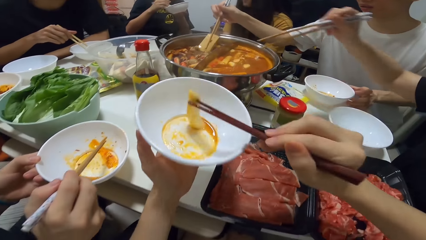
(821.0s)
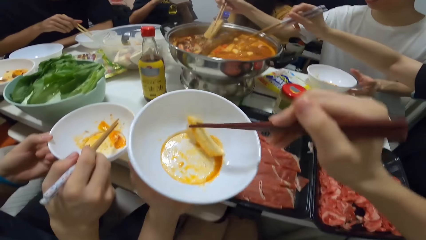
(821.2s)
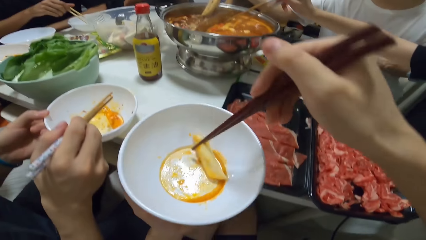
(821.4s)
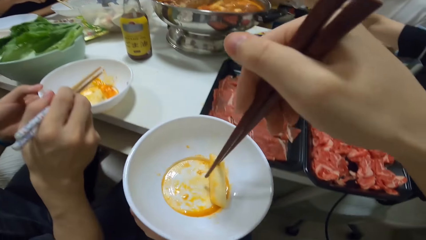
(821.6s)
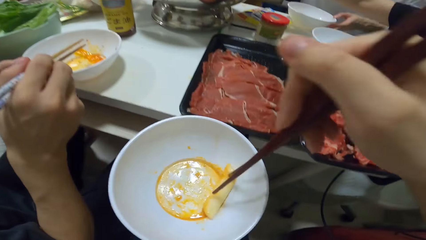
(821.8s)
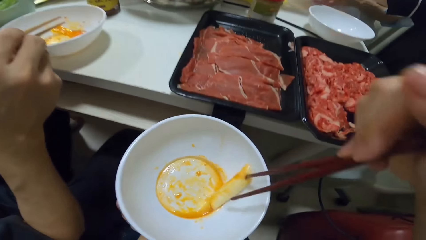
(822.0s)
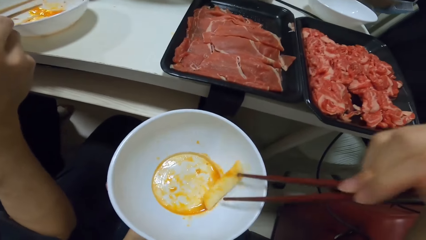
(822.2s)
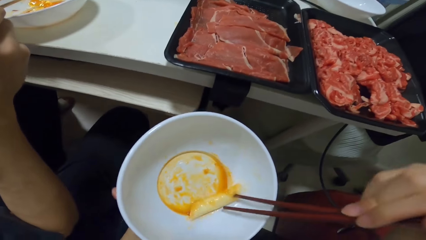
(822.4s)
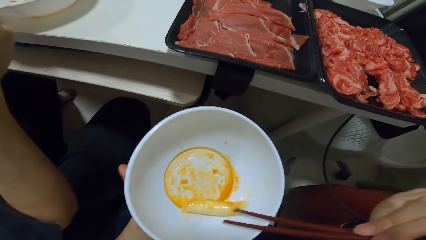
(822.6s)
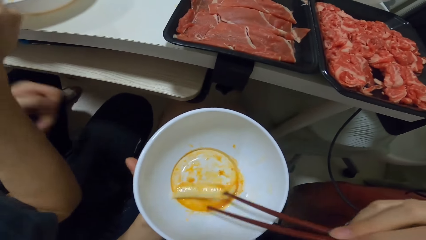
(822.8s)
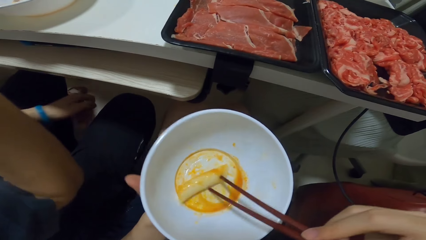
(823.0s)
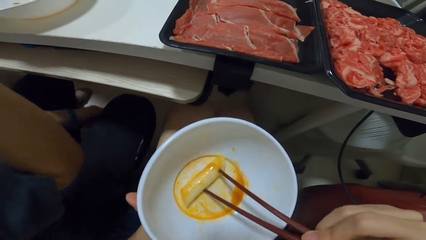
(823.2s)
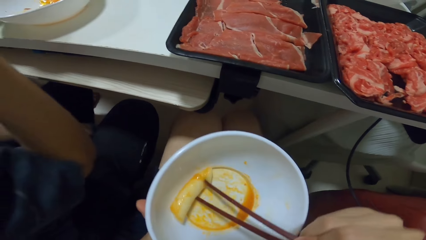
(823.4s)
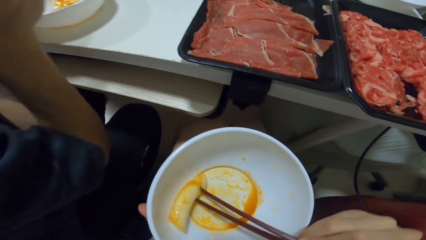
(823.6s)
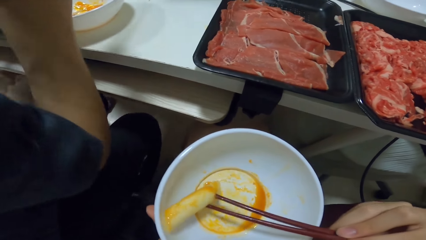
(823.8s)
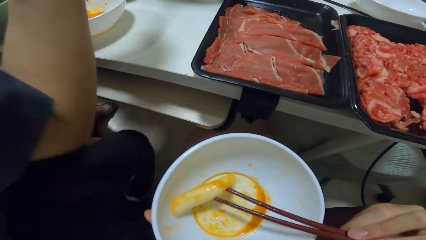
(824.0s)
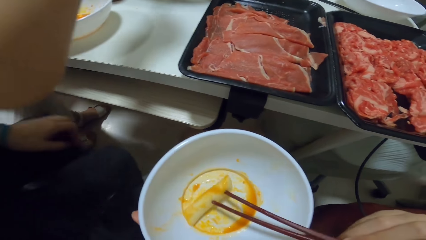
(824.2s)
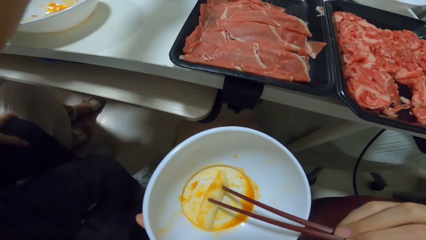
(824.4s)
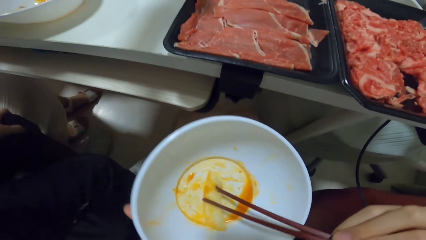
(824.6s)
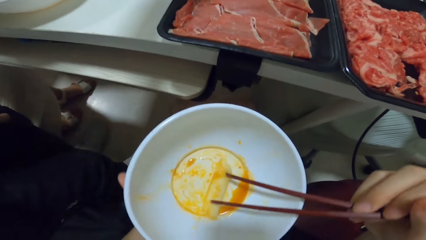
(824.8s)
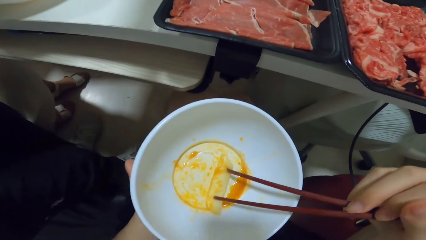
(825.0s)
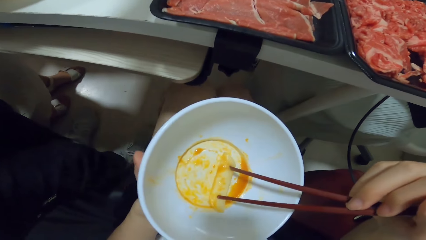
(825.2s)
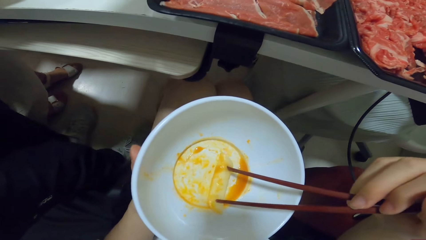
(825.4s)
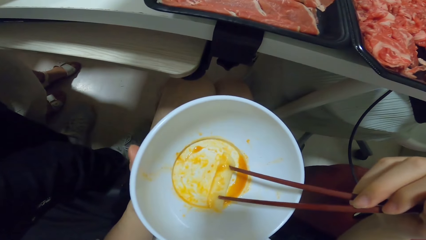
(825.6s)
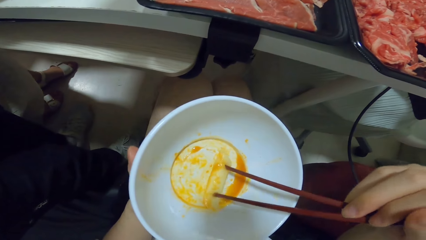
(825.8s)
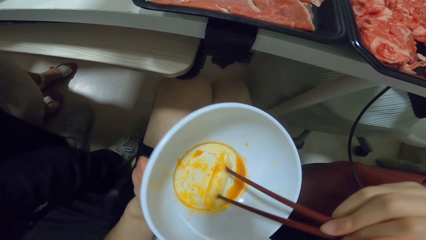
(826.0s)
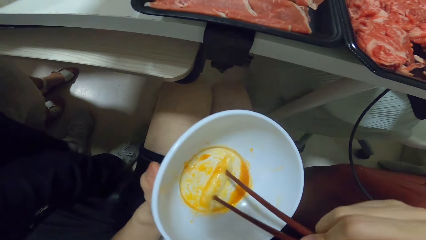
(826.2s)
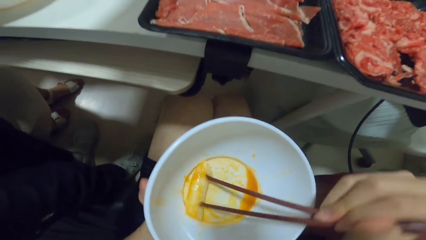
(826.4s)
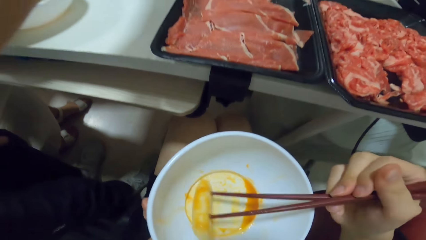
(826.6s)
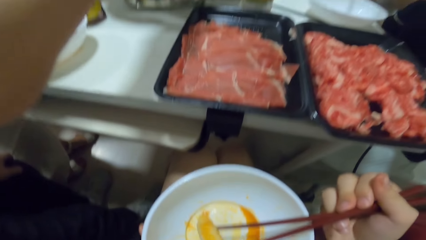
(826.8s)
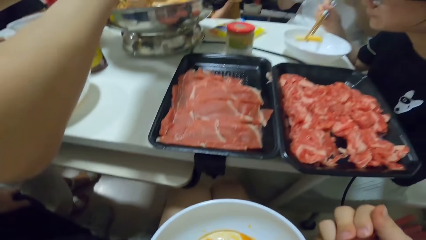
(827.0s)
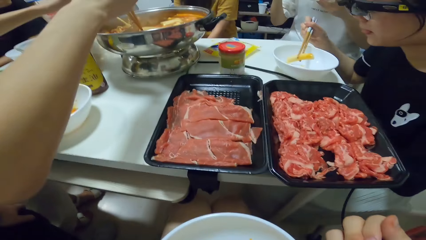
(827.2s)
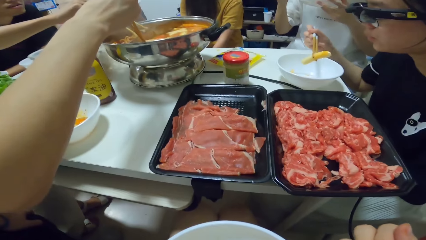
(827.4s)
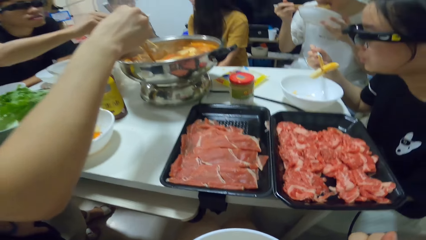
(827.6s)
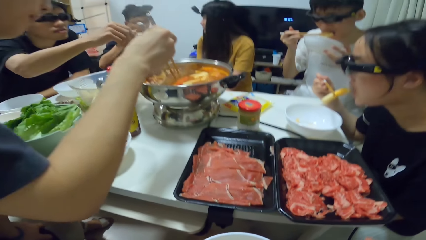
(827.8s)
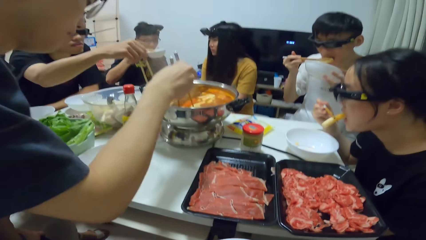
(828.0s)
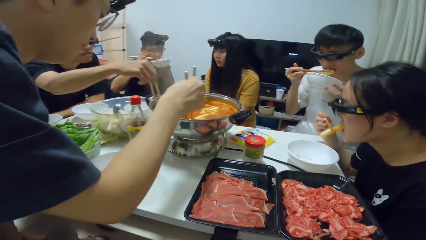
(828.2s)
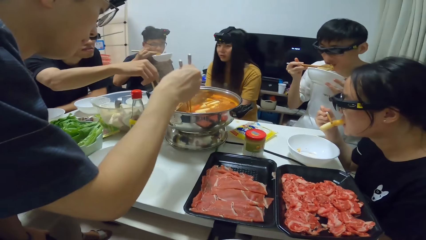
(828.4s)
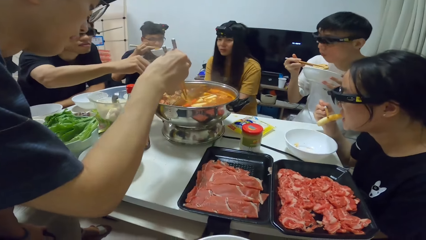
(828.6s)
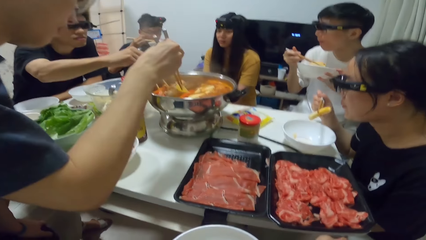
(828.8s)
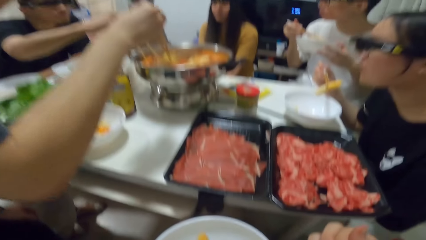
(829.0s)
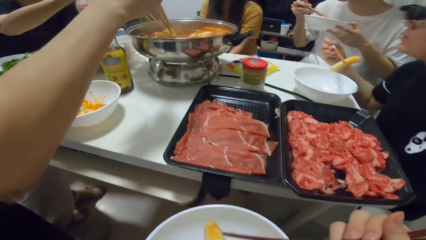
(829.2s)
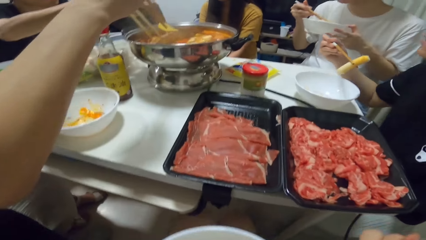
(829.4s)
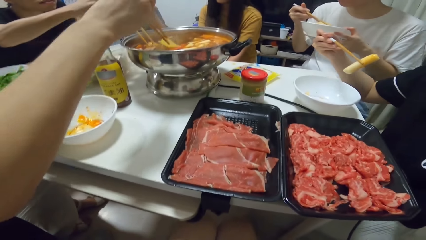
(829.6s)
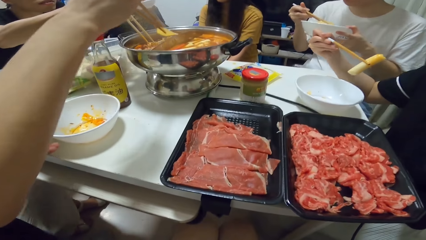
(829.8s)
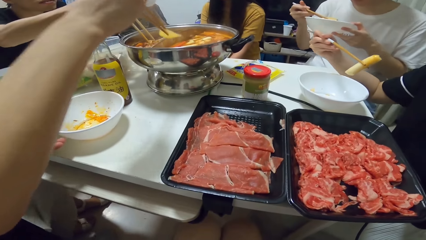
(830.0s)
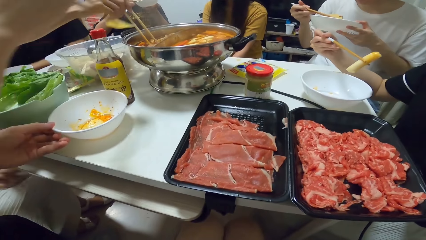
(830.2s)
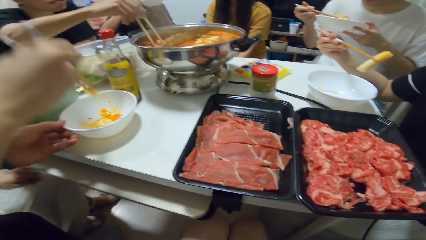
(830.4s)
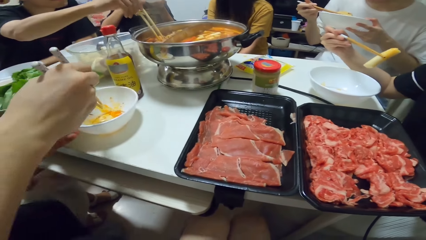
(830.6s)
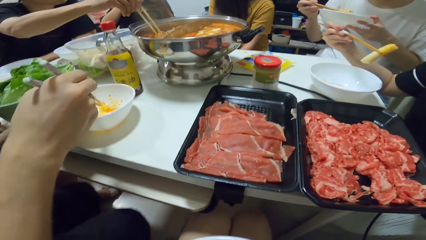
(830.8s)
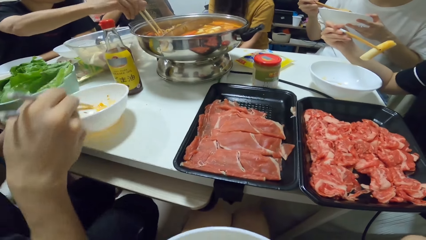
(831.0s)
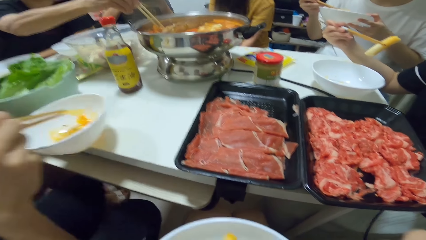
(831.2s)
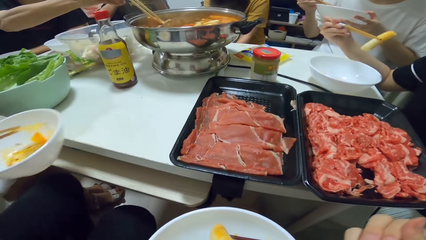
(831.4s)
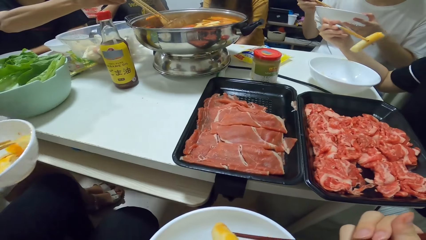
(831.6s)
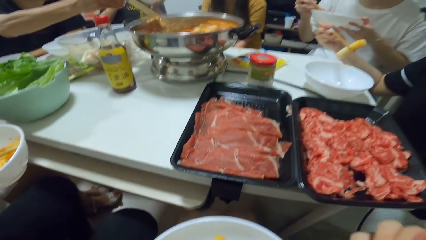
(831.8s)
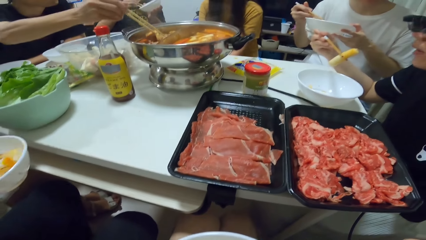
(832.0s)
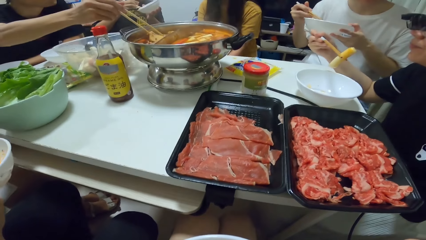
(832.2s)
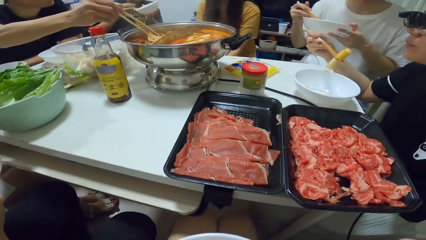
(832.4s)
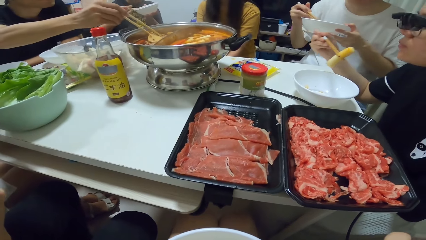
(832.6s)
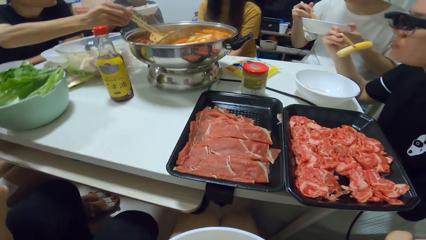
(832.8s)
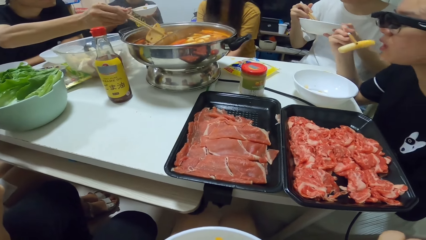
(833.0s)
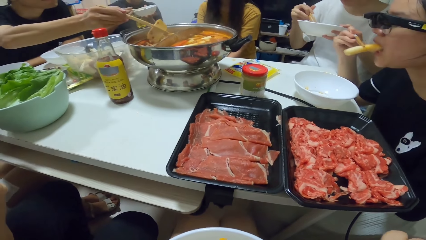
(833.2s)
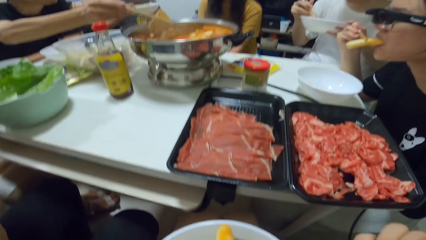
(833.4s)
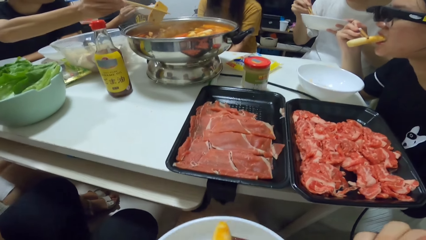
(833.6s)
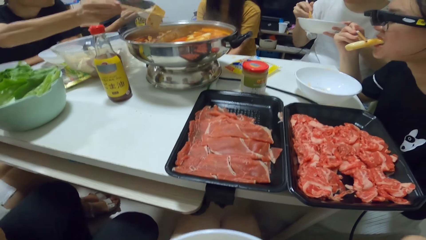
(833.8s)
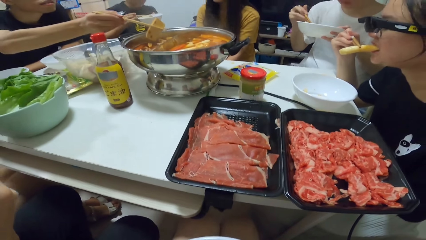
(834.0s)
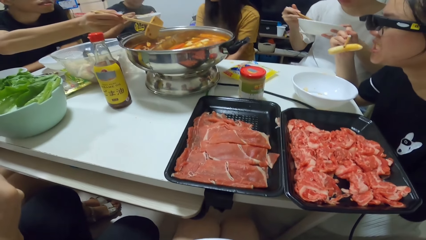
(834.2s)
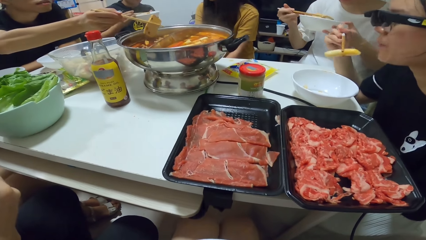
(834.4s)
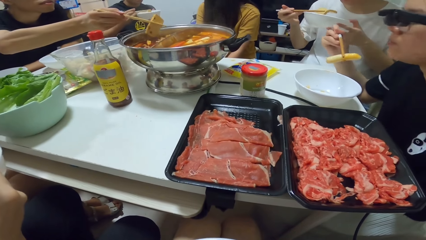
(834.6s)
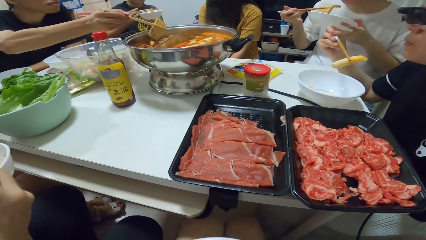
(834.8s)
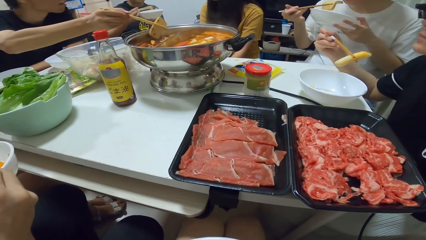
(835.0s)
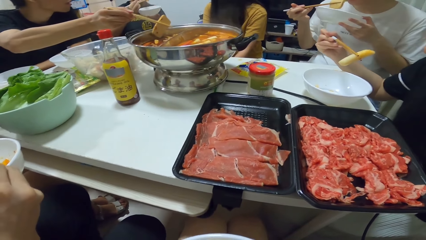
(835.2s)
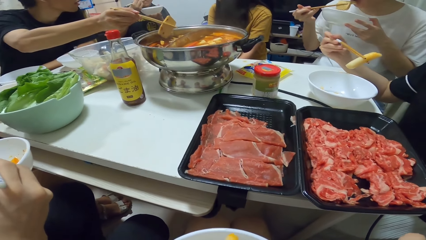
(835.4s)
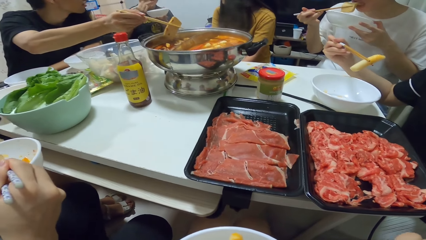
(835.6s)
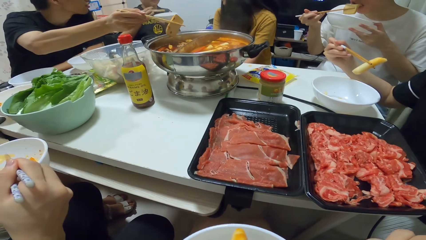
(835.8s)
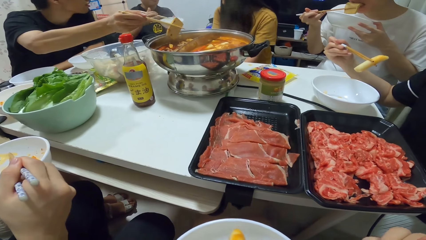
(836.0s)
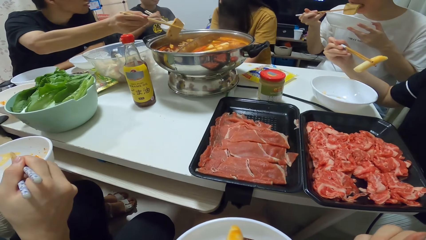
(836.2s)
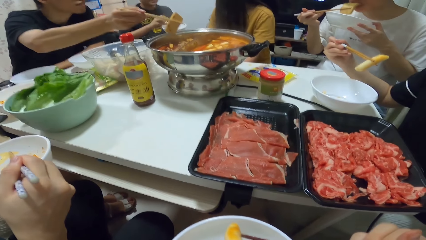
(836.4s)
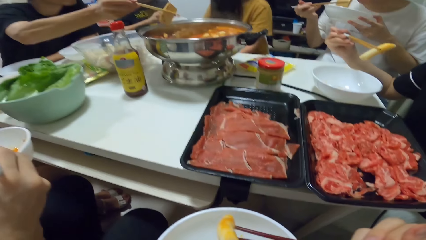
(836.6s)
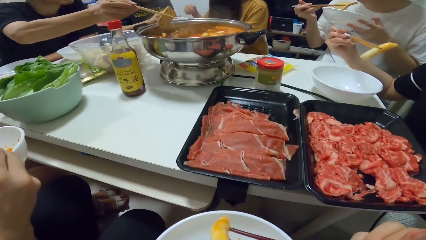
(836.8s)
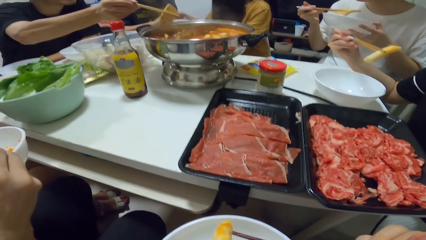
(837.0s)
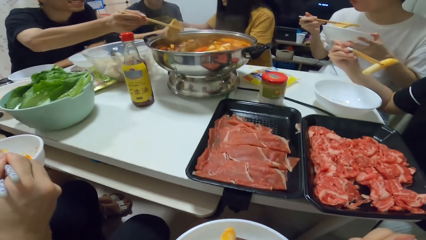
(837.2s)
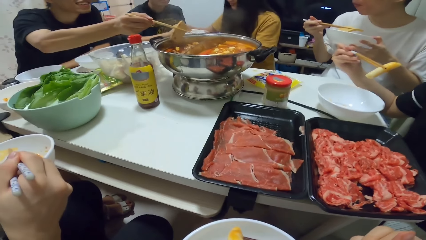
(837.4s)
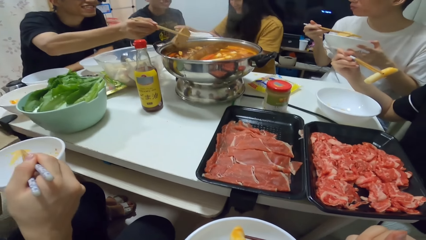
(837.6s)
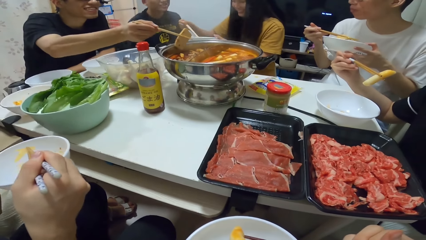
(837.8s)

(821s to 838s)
The camera wearer moves his plate. He puts the food into the bowl in his left hand. He eats from the bowl. He eats the food. A woman eats food from the chopsticks in her right hand. A man picks food from the pot with chopsticks in his right hand. Another man picks food from the pot with chopsticks in his right hand. The first man puts the food into the bowl in his left hand. Another man sits down on the chair. The camera wearer eats the food. Another man eats from a bowl with the chopsticks in his right hand. Another man takes the food with the chopsticks. Another man eats from a bowl with the chopsticks in his right hand. Another man eats the food.
